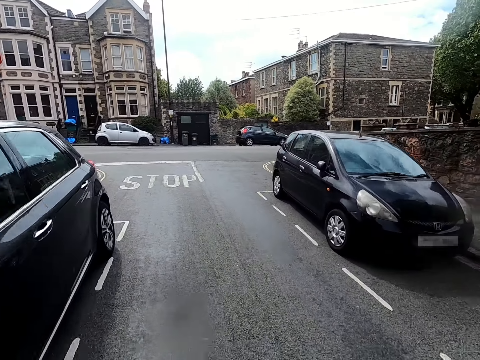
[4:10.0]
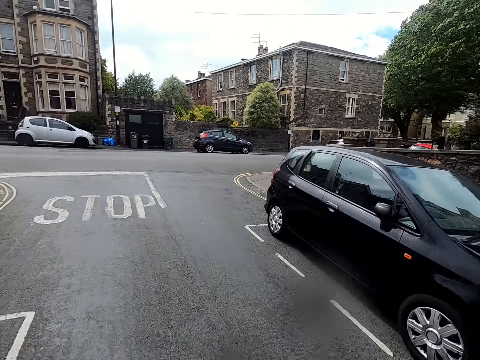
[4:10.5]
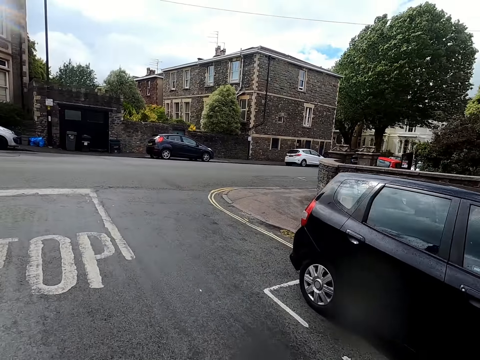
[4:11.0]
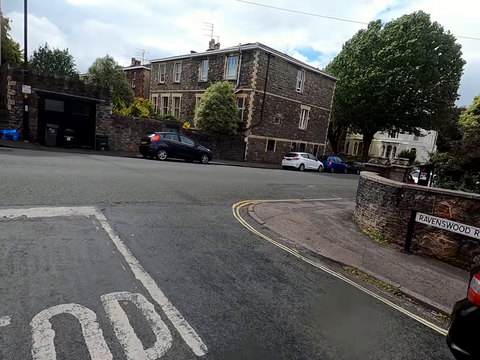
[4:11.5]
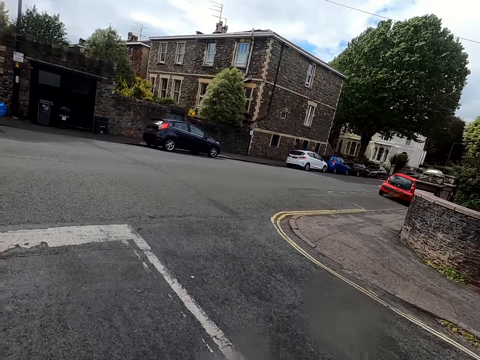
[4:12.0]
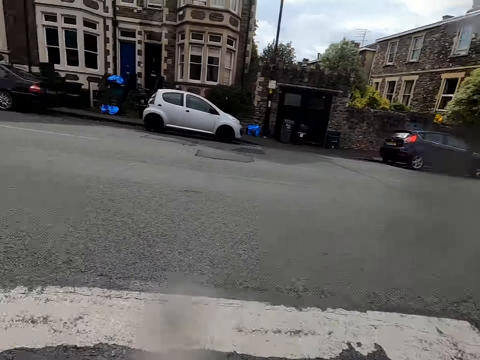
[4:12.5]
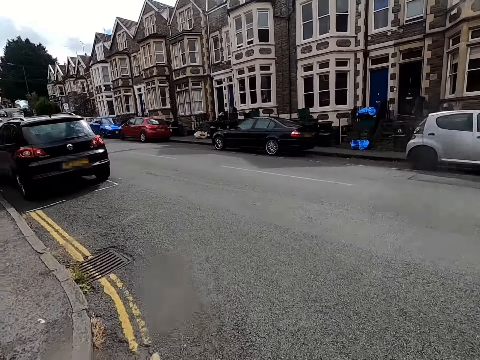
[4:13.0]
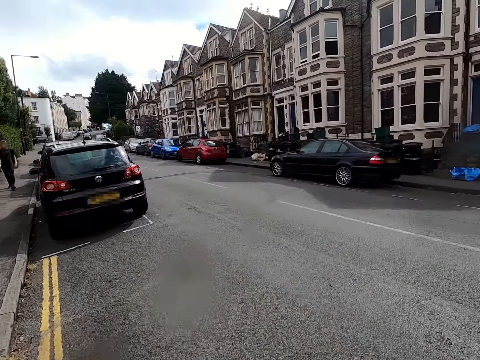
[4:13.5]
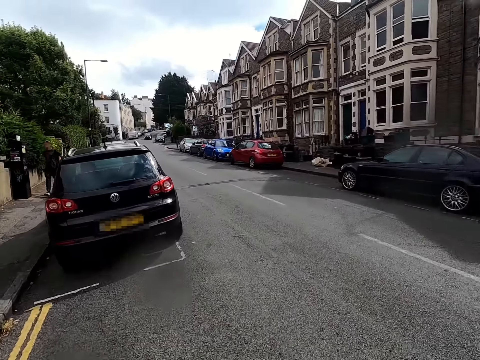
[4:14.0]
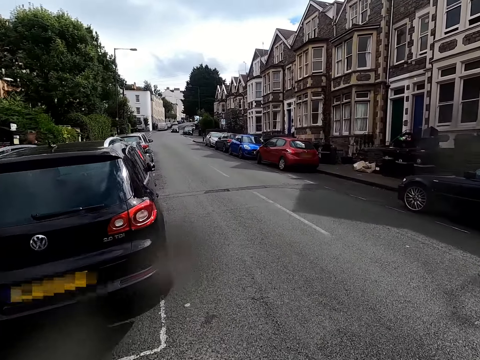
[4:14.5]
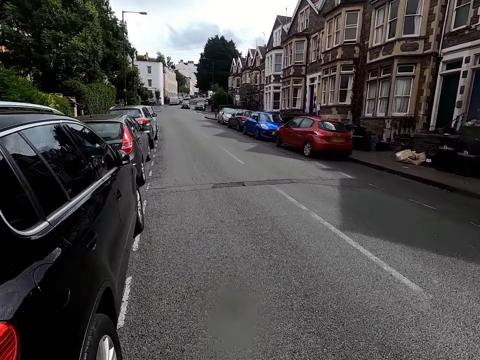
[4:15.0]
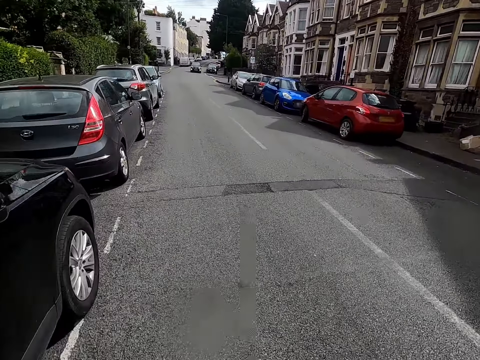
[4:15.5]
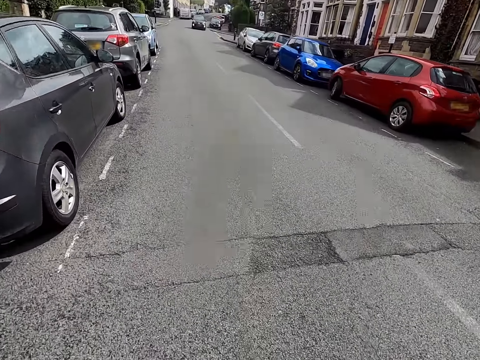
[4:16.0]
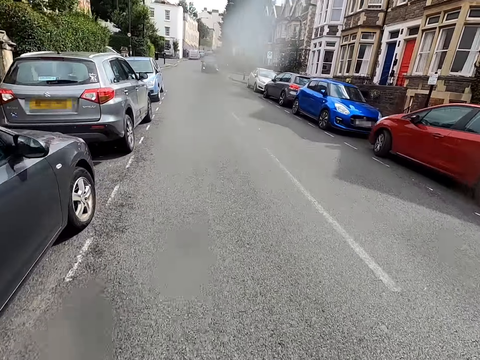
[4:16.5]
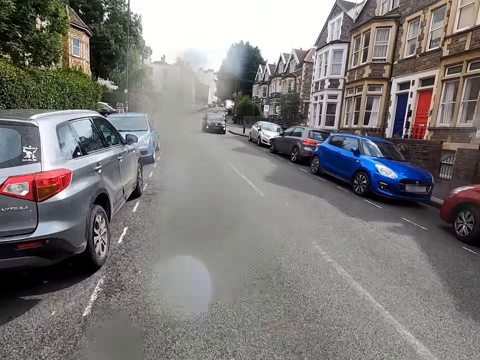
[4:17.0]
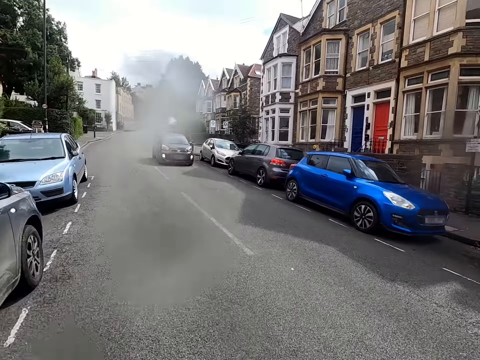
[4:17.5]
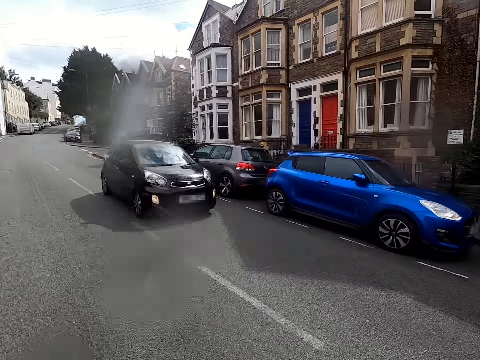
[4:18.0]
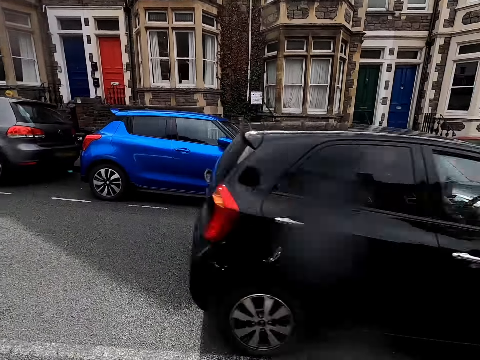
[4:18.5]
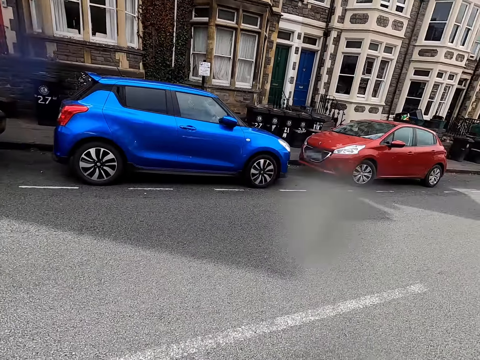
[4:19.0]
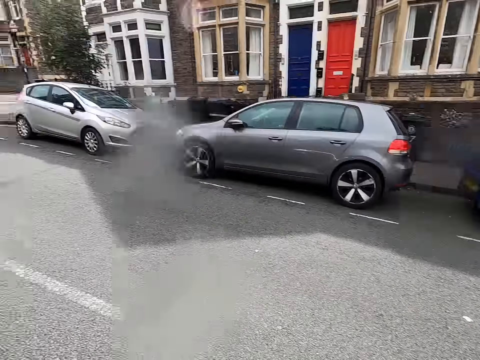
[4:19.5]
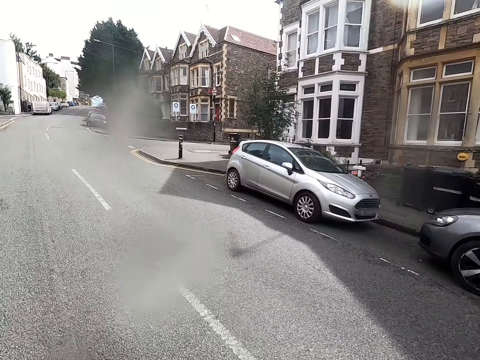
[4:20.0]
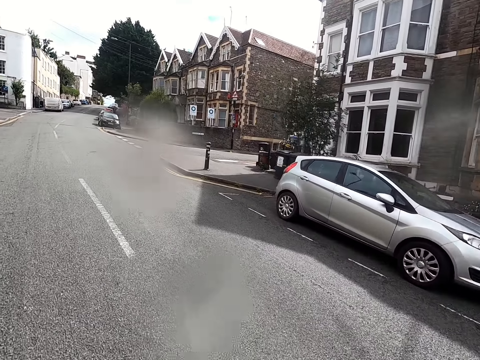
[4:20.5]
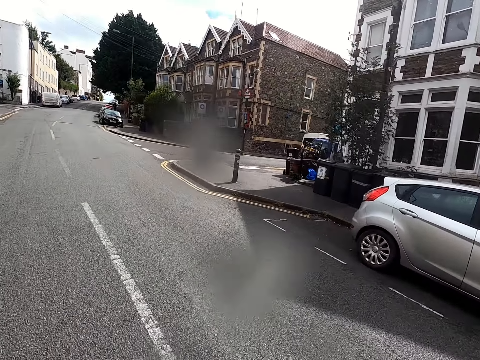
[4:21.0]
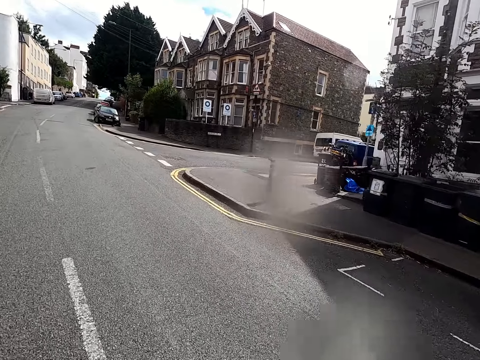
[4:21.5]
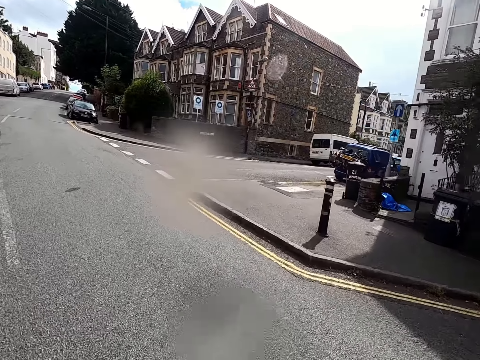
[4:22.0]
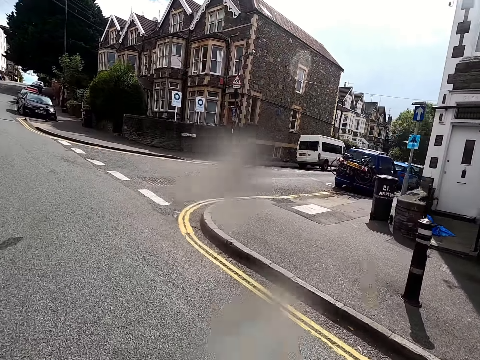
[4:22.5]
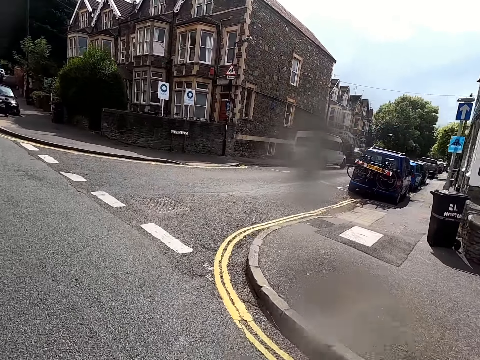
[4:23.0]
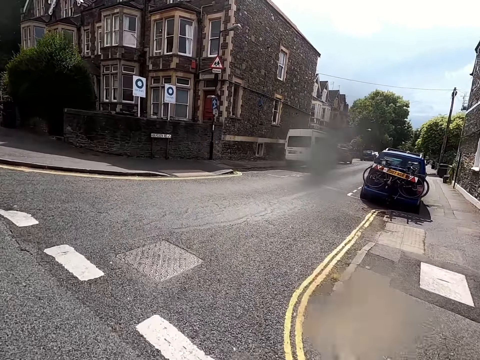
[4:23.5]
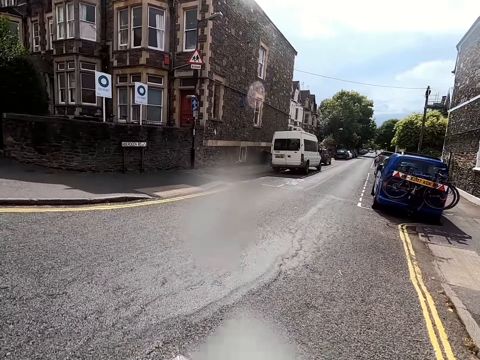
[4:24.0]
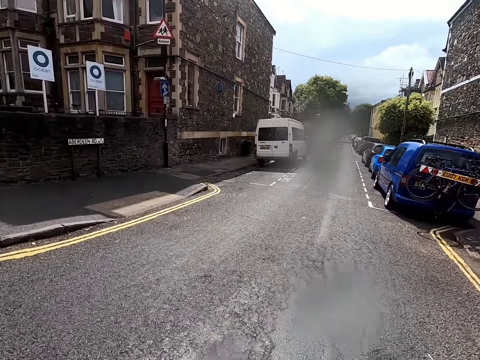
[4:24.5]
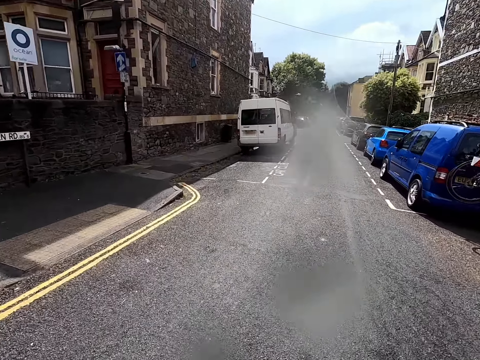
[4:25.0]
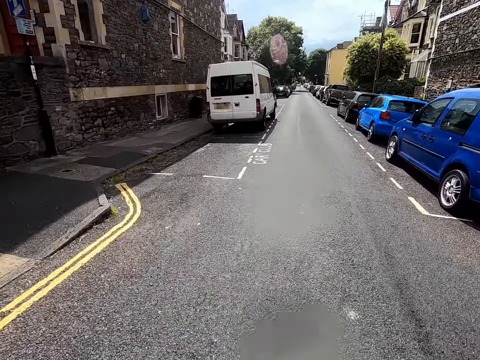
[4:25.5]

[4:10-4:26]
The camera wearer looks around the road. They ride a bicycle past a man. They ride the bicycle on the road. They ride the bicycle past a car. They ride the bicycle on the road.

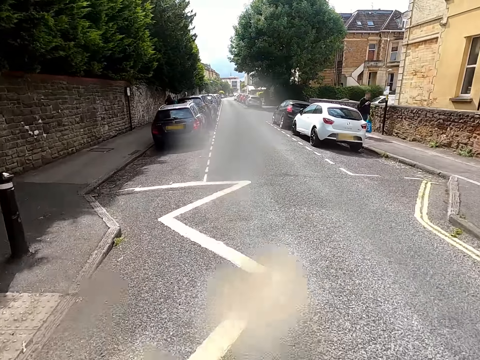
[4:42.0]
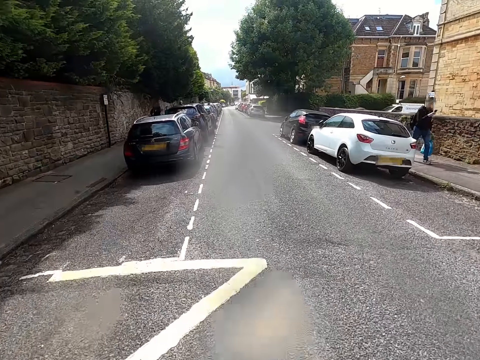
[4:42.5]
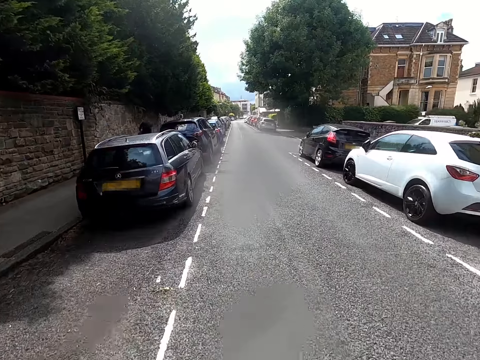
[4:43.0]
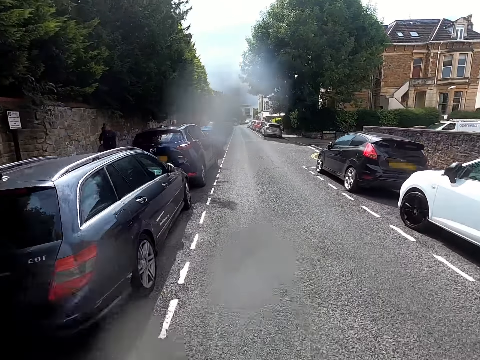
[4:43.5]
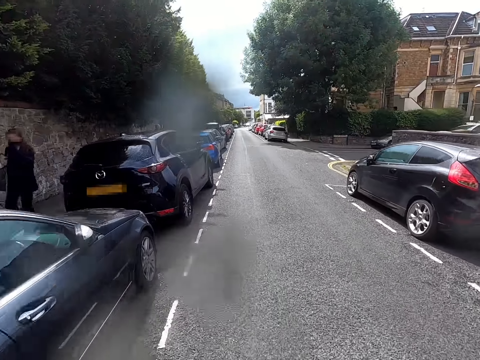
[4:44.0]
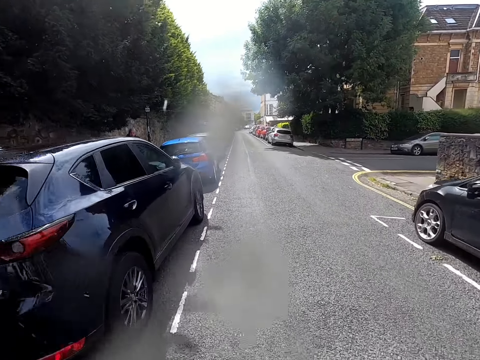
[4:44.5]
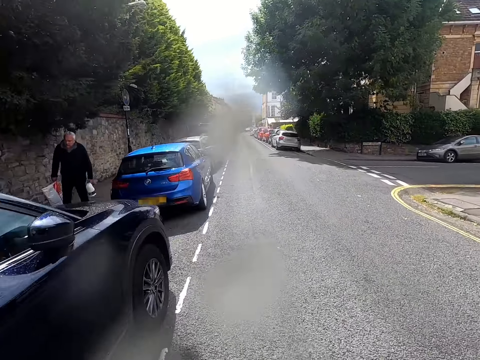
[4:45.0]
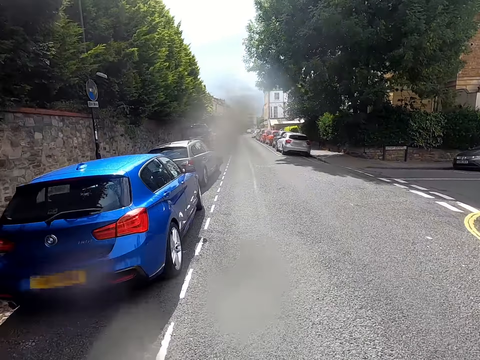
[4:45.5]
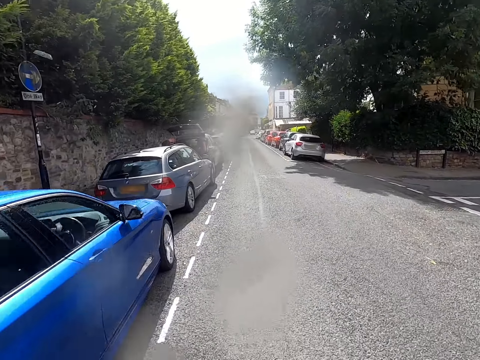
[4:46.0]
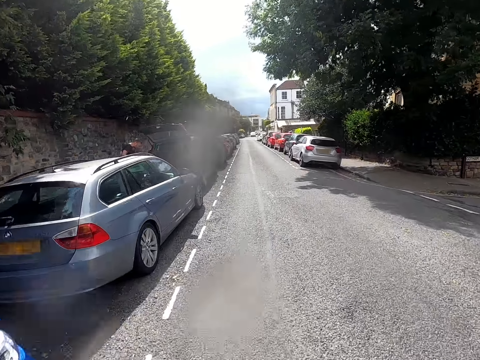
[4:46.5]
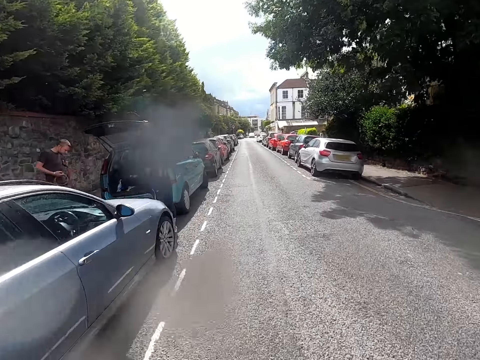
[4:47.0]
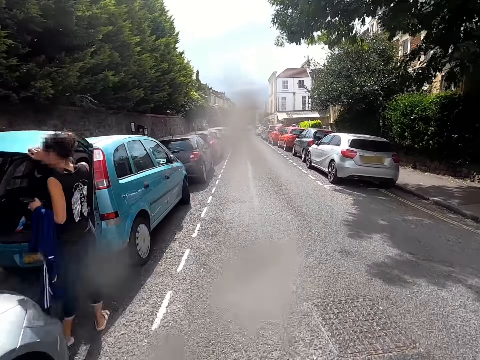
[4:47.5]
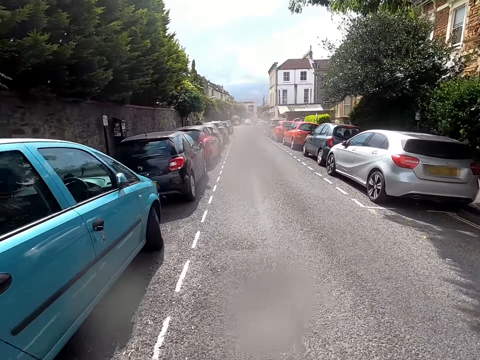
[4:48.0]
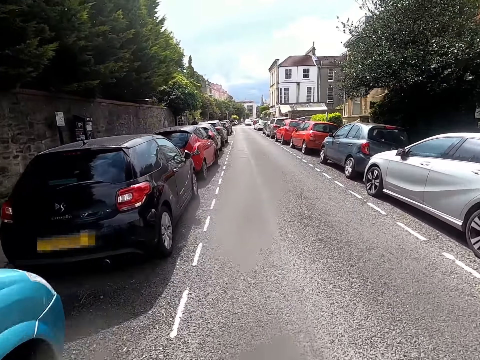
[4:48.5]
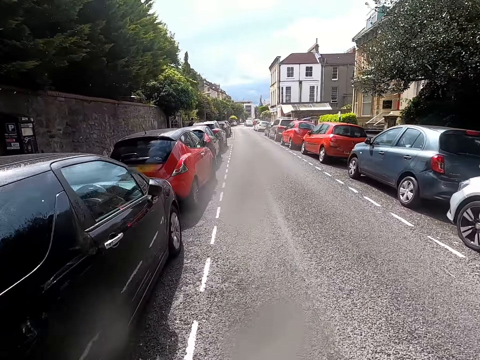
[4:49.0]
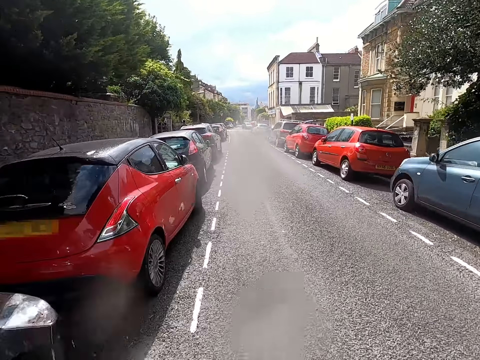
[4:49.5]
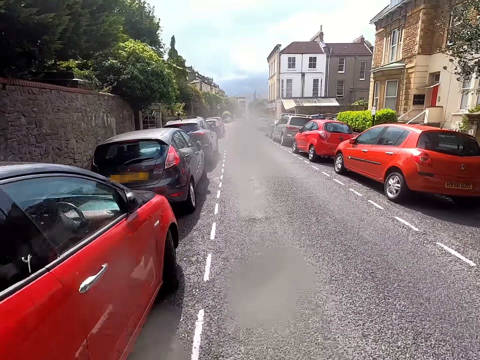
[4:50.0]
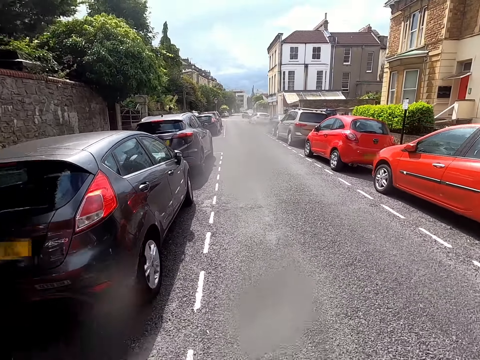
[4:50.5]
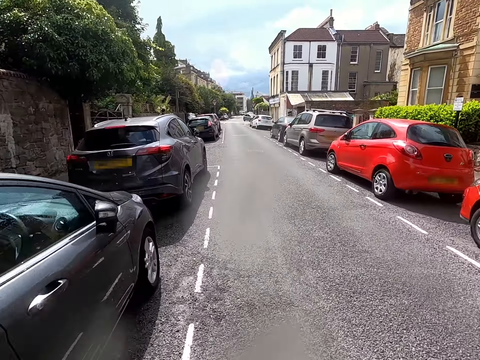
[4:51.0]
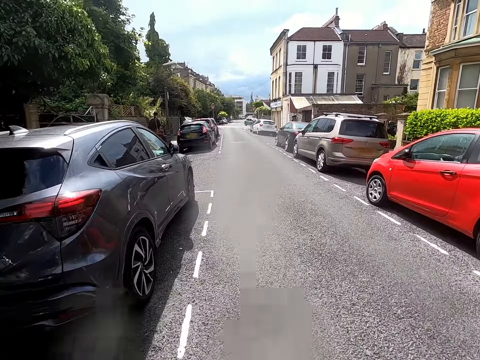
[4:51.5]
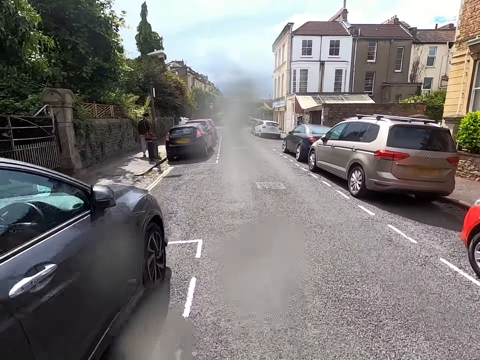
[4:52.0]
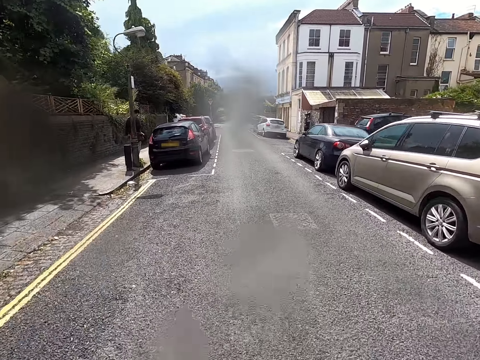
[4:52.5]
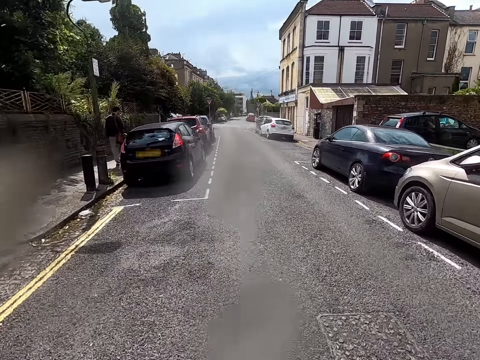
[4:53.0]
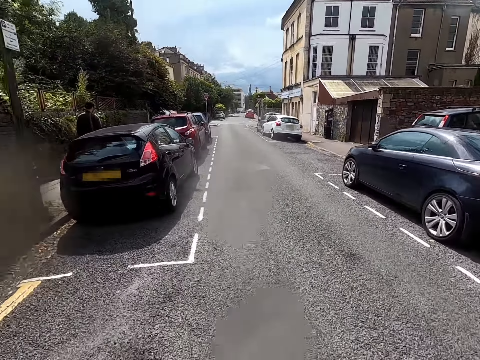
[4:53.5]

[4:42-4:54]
The camera wearer rides a bicycle past a man. Another man walks around a sidewalk. The camera wearer rides the bicycle past the other man. They ride the bicycle on the road. They ride the bicycle past a lady. The lady closes a boot of a car. The camera wearer rides the bicycle past another man. They ride the bicycle on the road.
